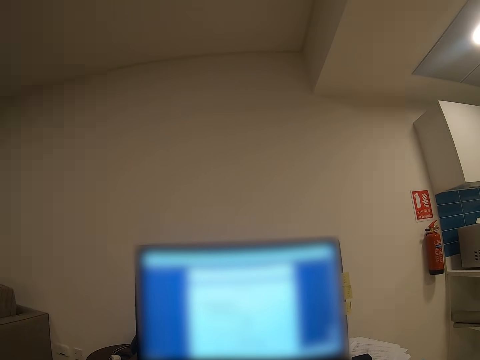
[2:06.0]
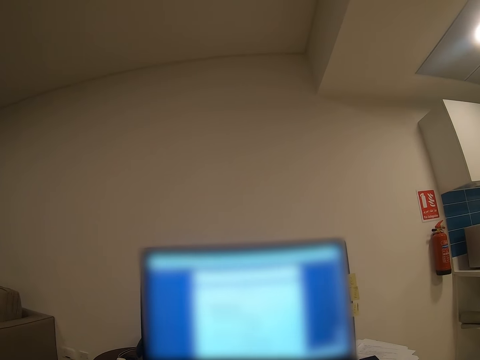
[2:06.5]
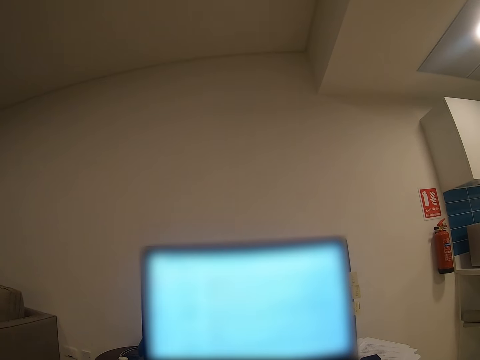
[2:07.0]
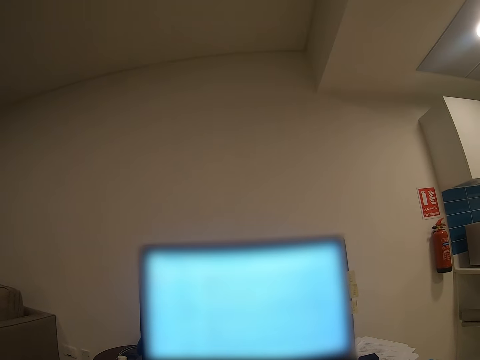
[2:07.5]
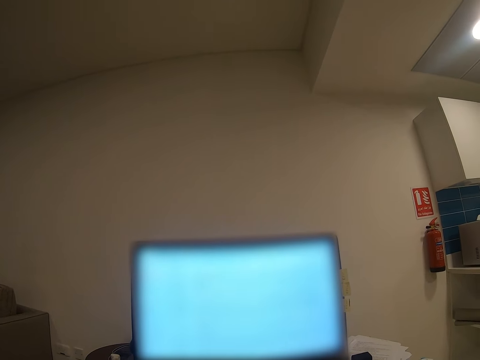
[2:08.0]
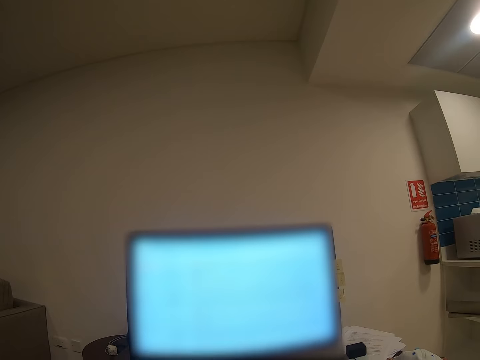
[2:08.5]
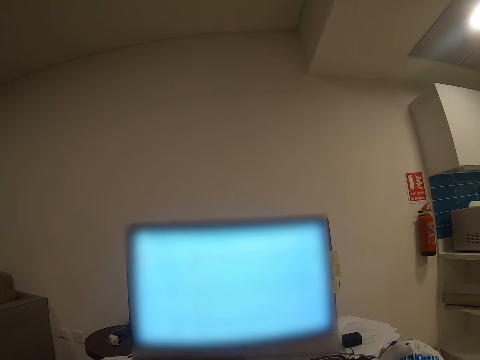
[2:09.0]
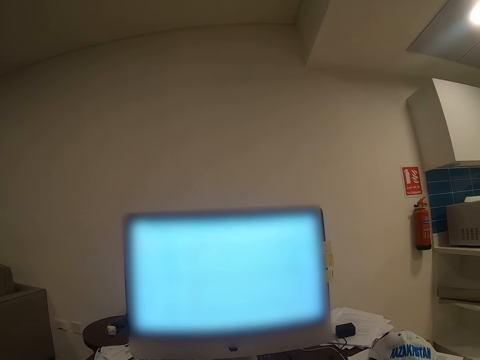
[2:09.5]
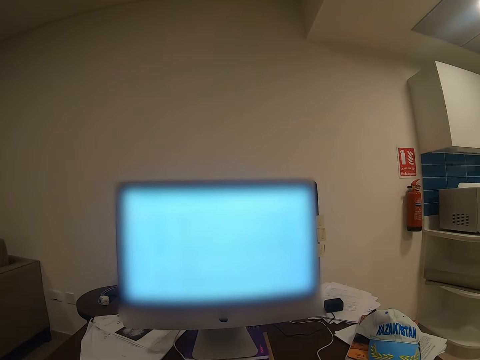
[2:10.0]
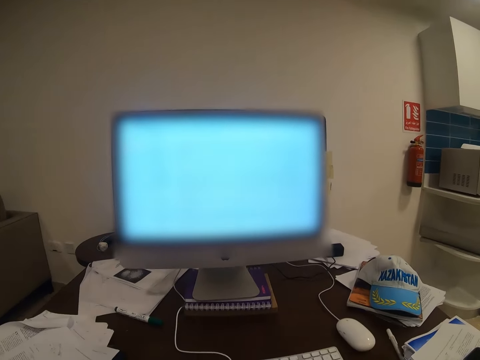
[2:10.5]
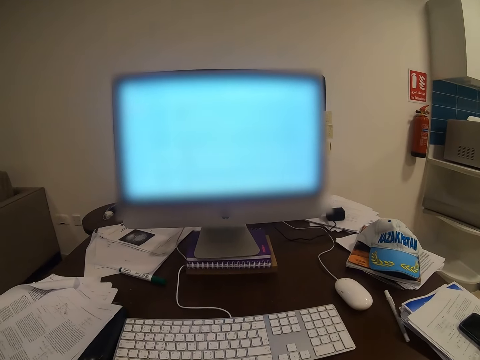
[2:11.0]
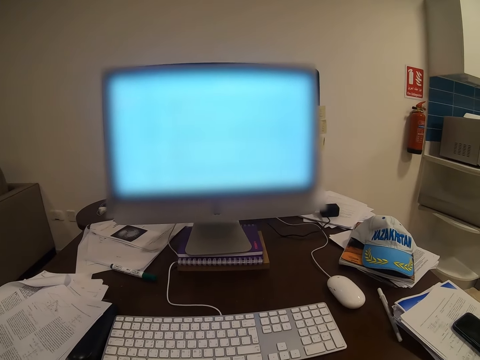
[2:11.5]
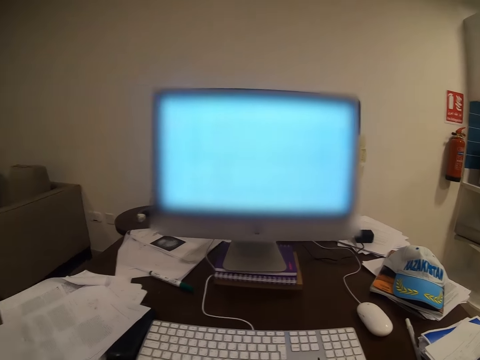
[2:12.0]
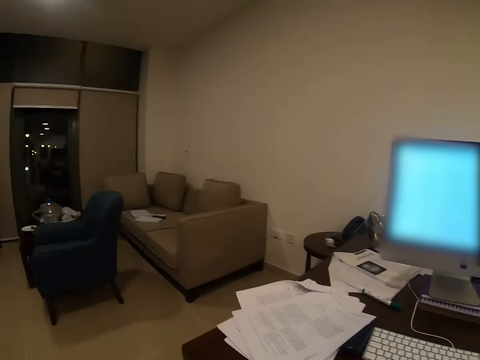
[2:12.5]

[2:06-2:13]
The camera wearer looks at the computer. They raise the right hand. They remove eye glasses. They stand.

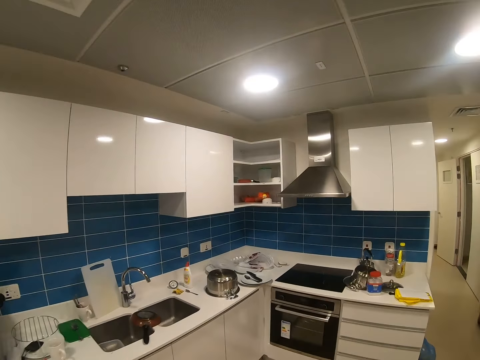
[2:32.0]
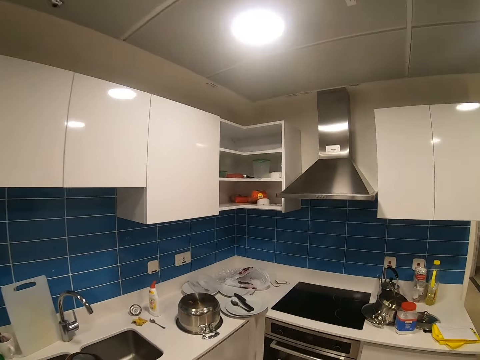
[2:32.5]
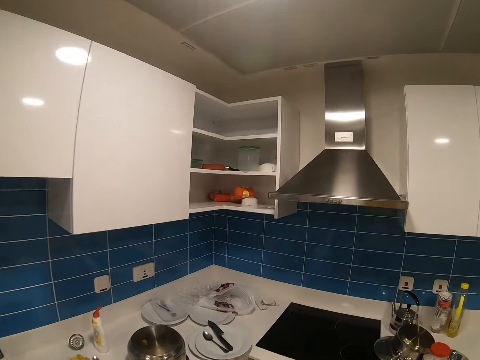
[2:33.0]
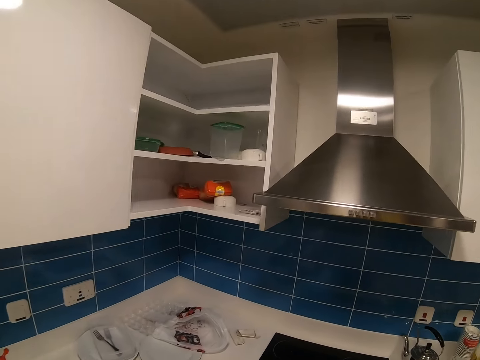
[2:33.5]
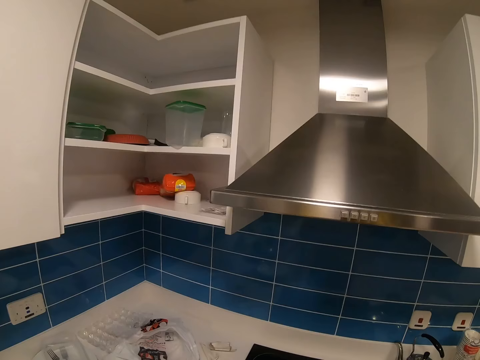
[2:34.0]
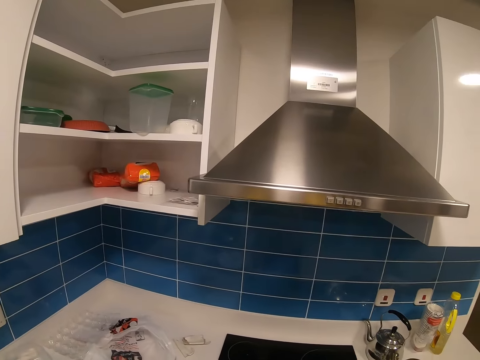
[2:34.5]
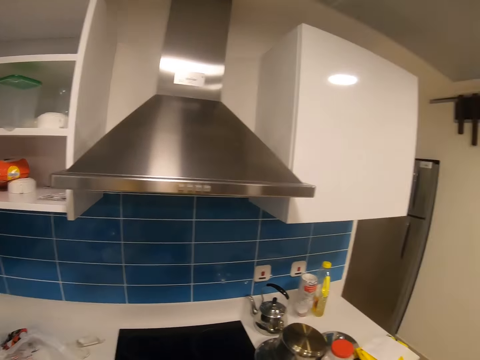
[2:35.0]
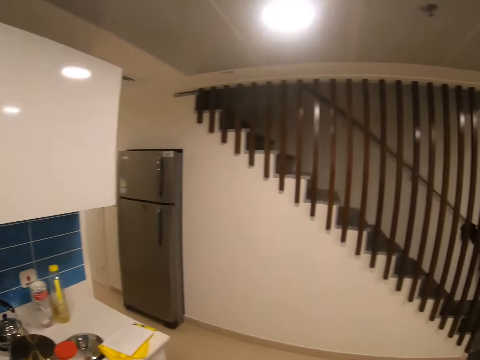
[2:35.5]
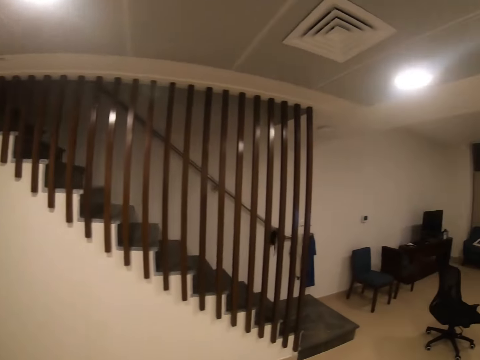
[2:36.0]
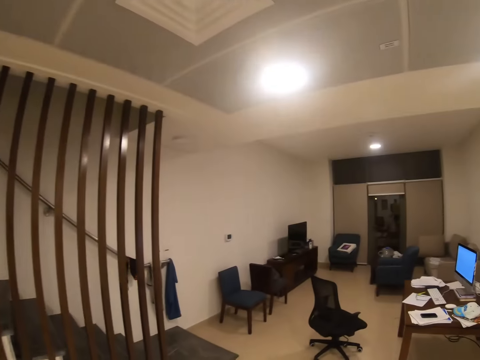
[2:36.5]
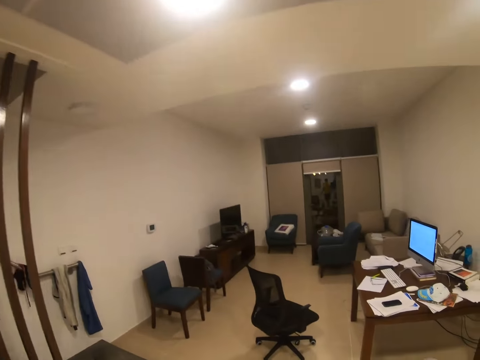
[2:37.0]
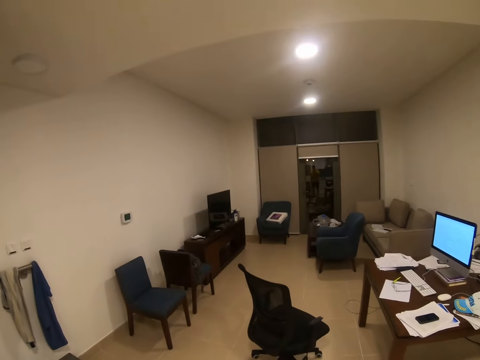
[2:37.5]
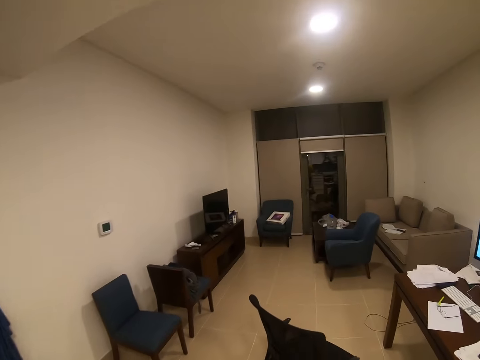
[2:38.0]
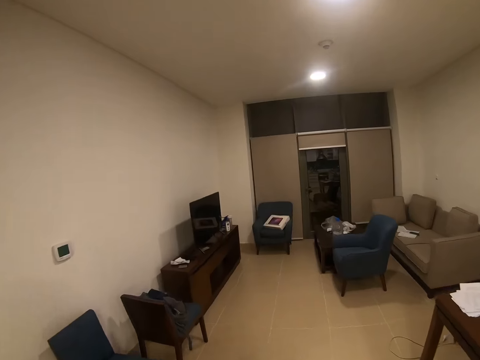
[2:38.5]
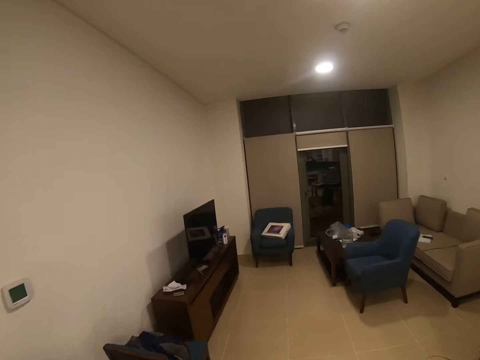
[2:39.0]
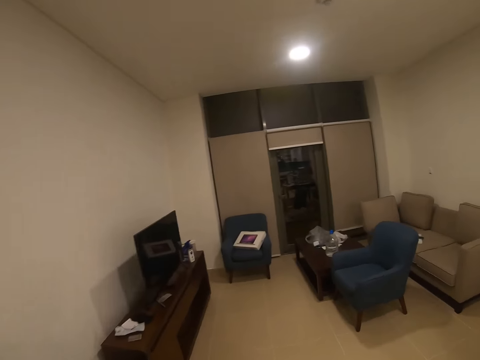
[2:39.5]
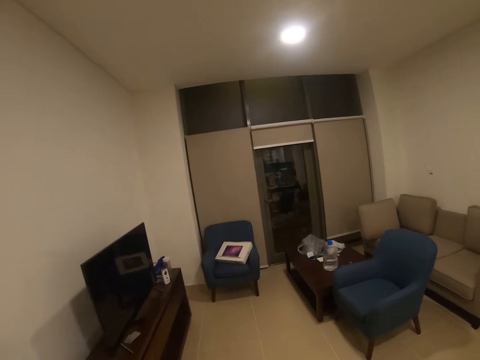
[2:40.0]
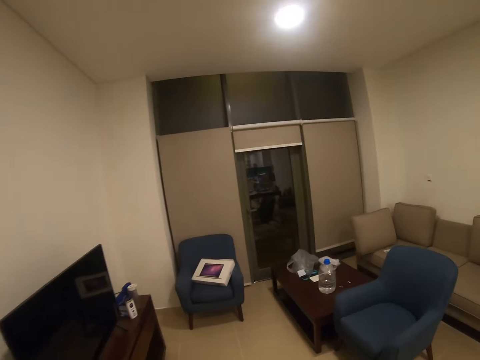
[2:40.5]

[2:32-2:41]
The camera wearer looks around. They walk around. They turn around.

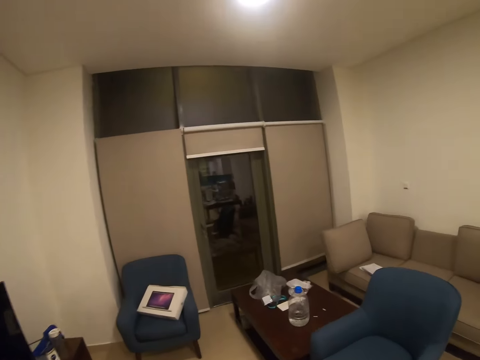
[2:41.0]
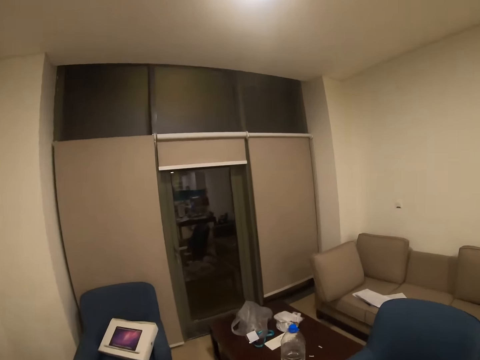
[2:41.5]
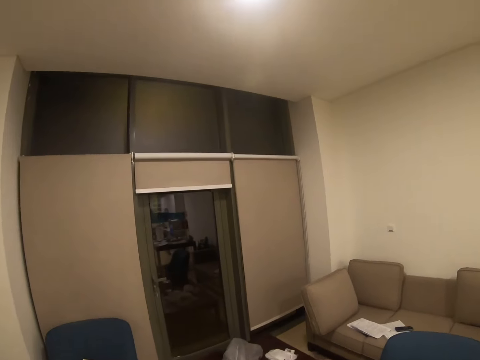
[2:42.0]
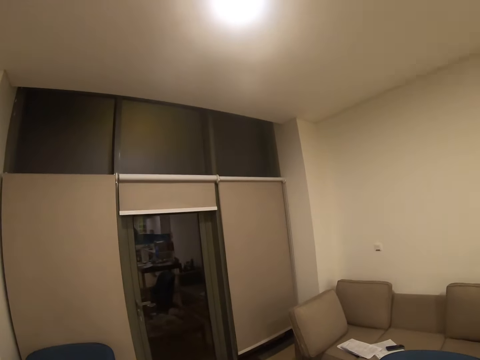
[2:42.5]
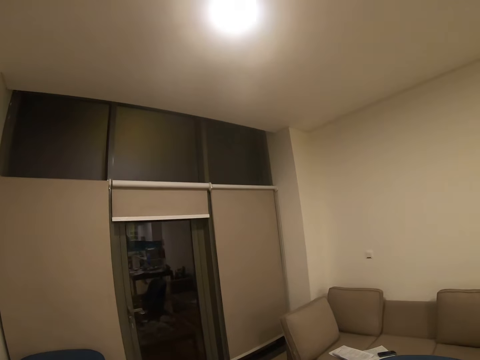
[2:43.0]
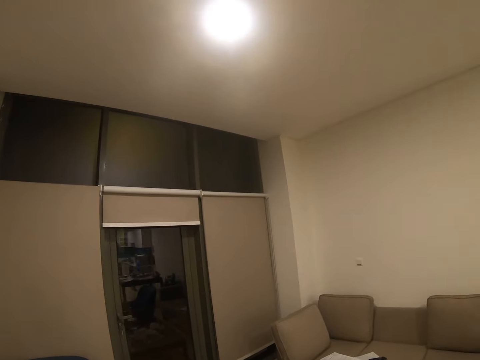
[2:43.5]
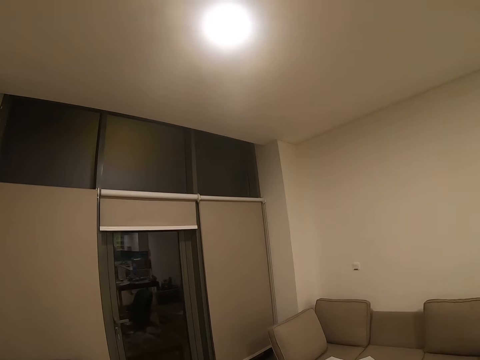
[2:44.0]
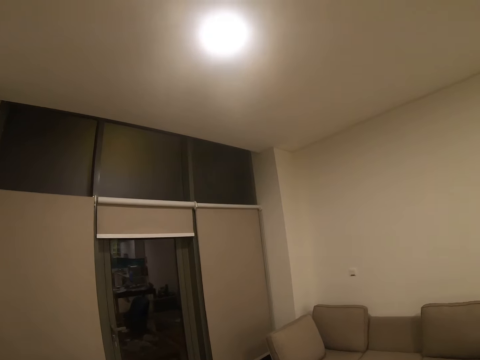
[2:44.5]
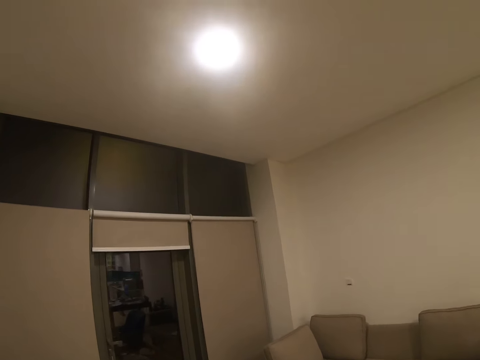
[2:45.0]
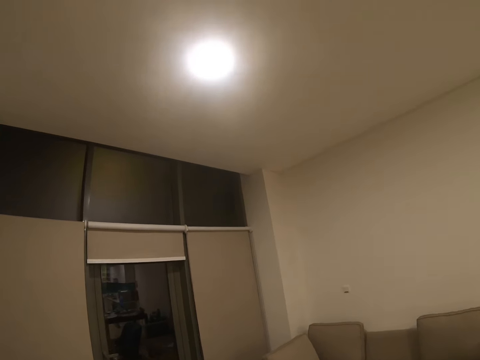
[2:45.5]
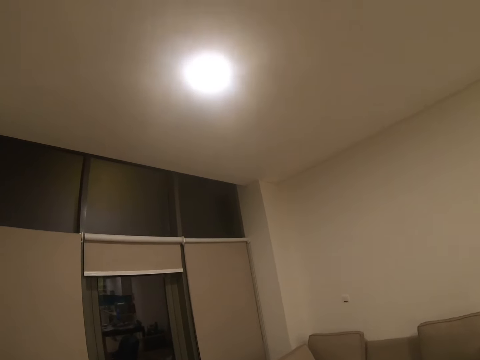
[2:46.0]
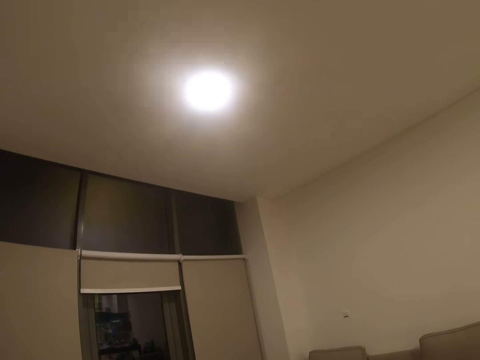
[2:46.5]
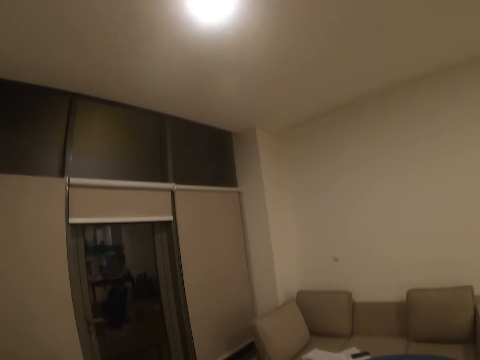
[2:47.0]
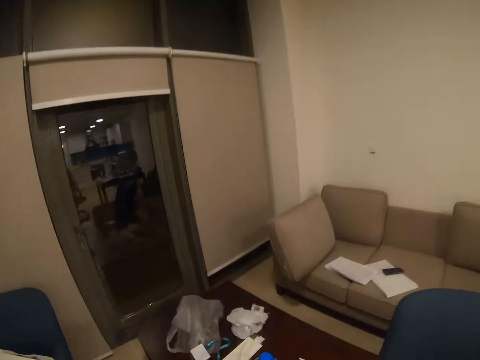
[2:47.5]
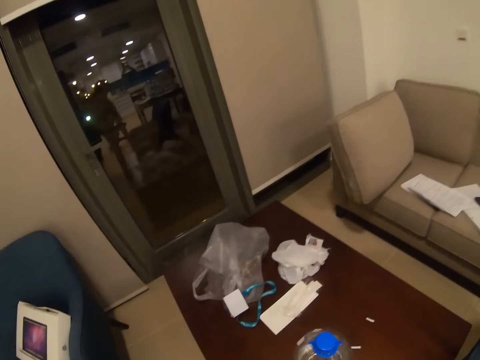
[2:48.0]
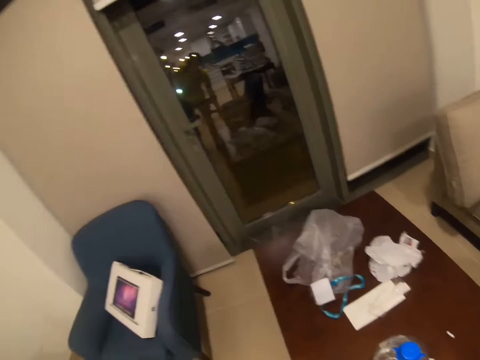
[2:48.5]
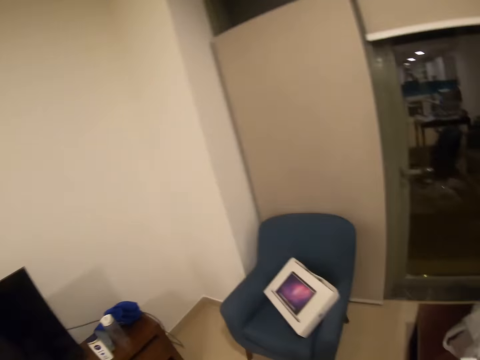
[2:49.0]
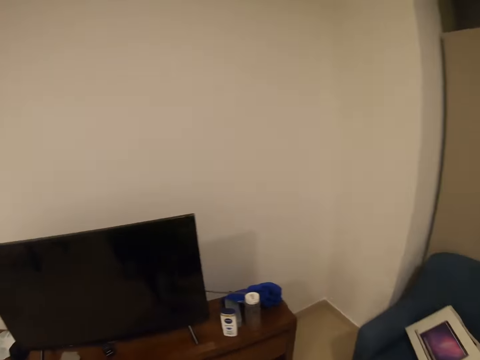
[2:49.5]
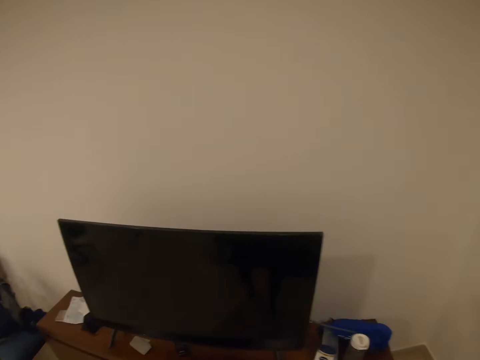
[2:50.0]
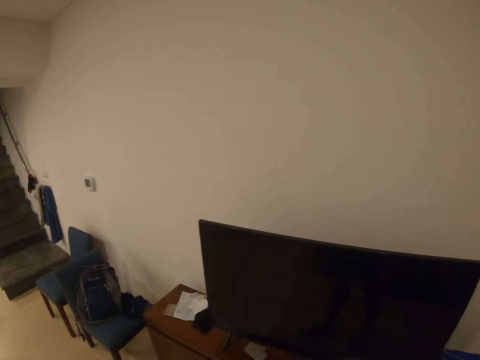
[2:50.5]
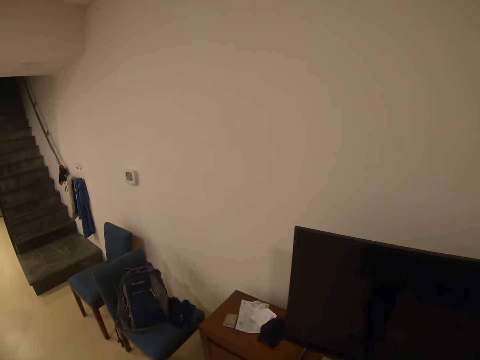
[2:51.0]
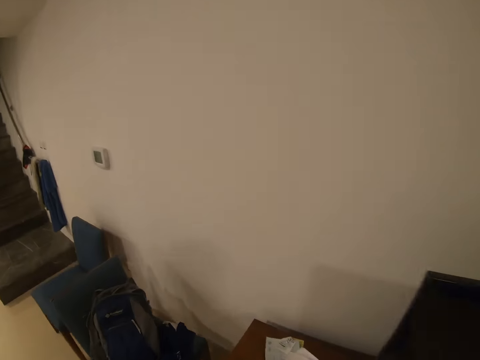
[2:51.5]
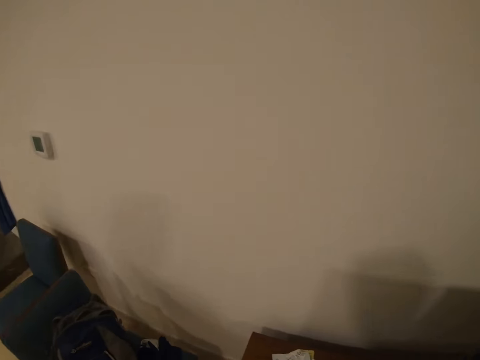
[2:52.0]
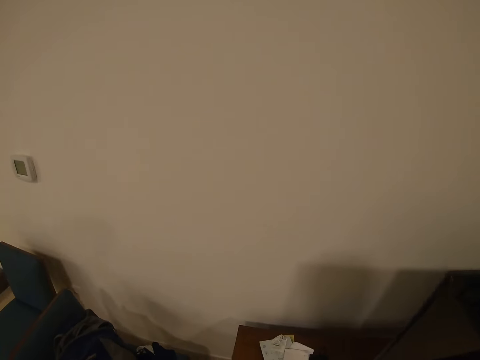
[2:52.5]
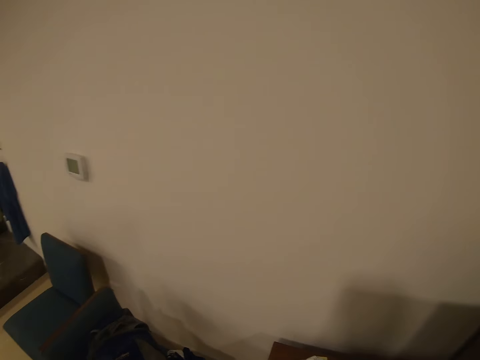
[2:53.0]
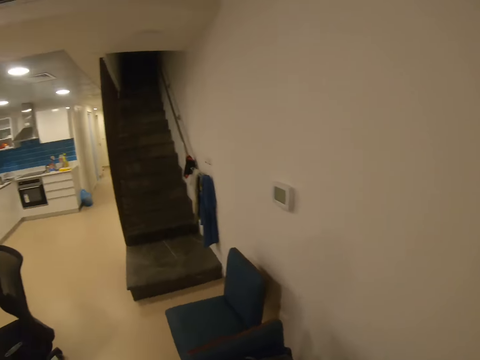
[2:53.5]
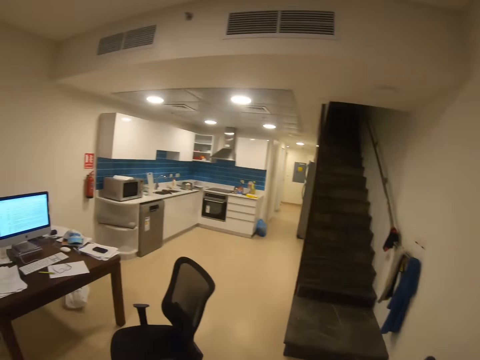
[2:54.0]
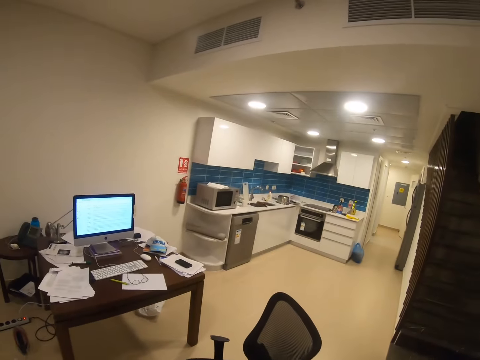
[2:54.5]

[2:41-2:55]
The camera wearer looks around. They turn around. They walk around. They move to the table. They look around. They walk around.
